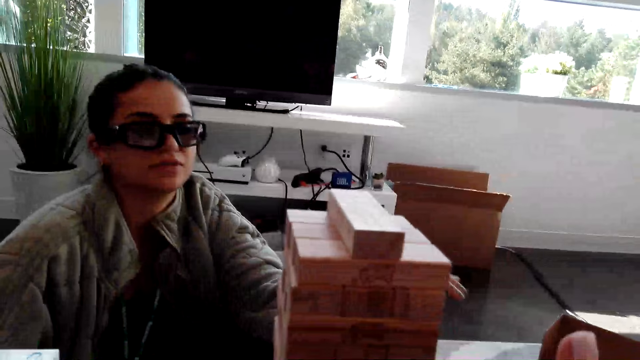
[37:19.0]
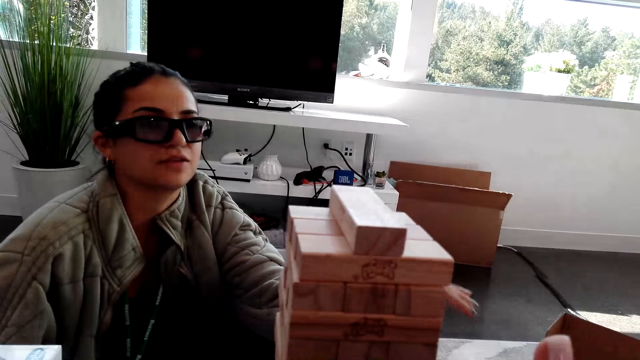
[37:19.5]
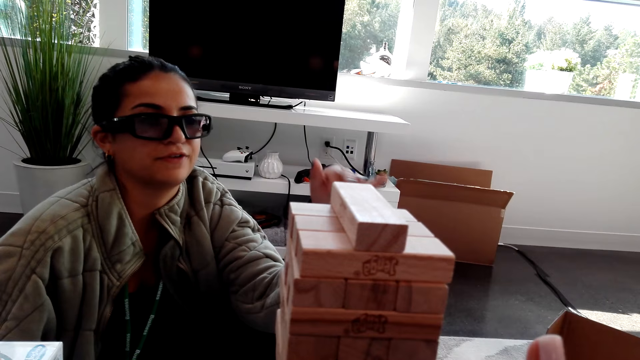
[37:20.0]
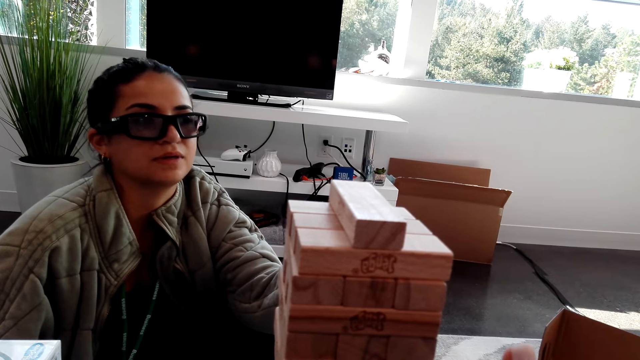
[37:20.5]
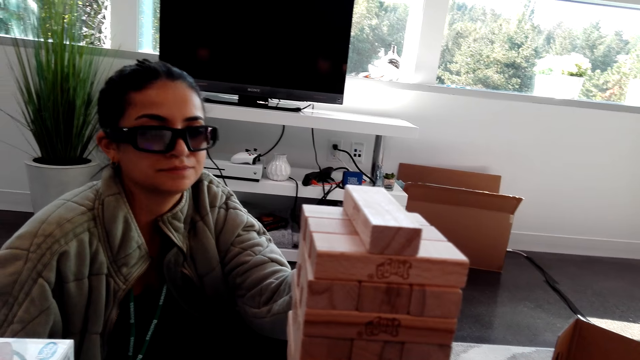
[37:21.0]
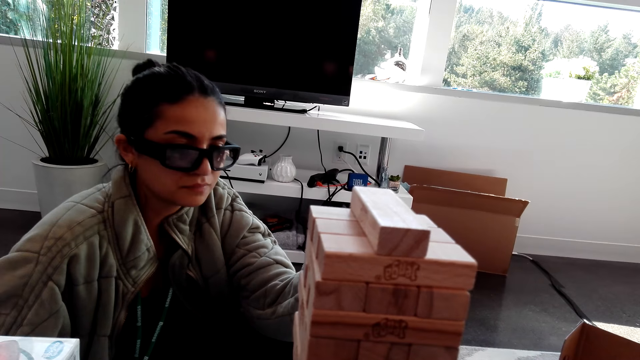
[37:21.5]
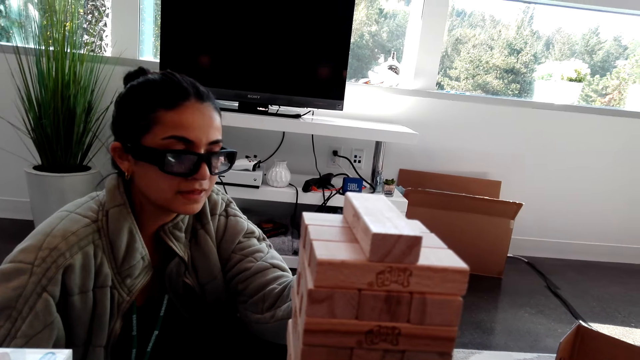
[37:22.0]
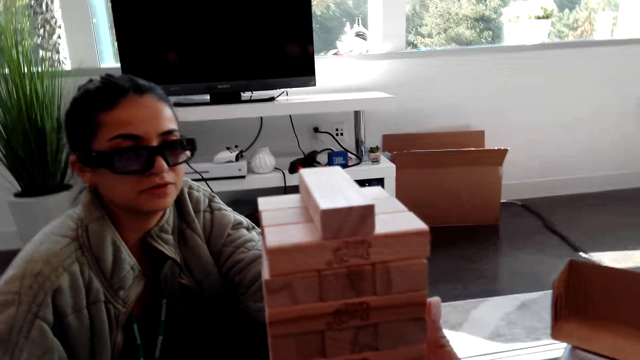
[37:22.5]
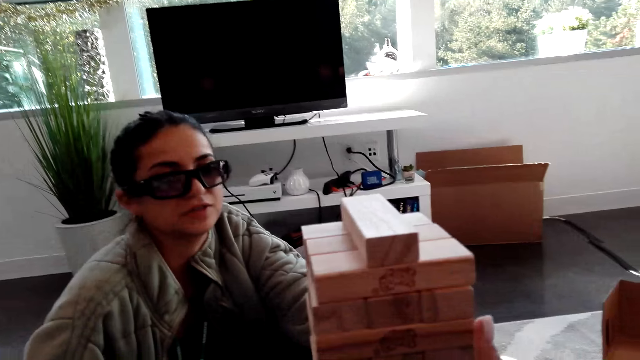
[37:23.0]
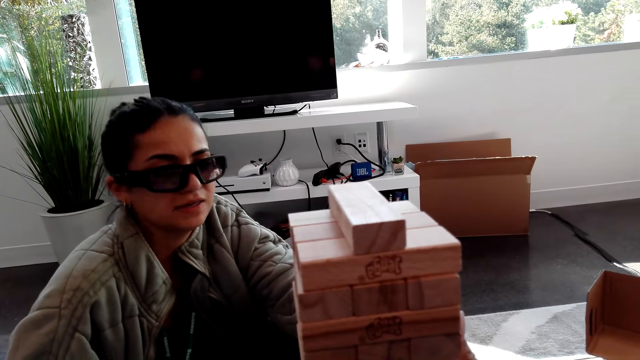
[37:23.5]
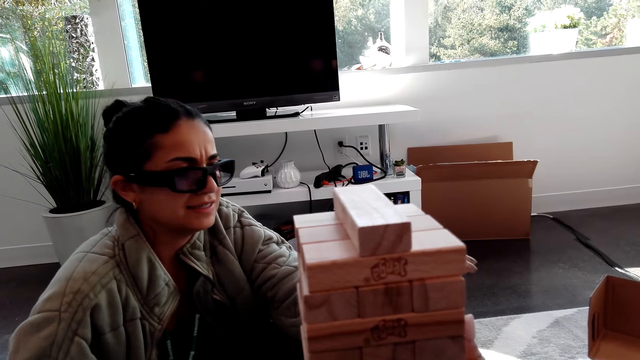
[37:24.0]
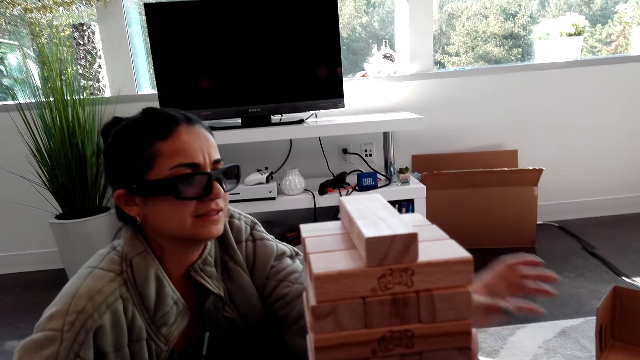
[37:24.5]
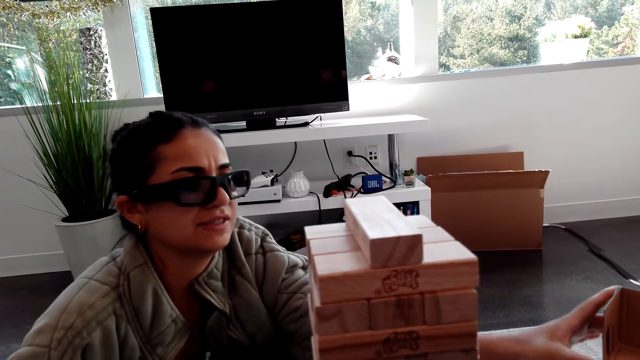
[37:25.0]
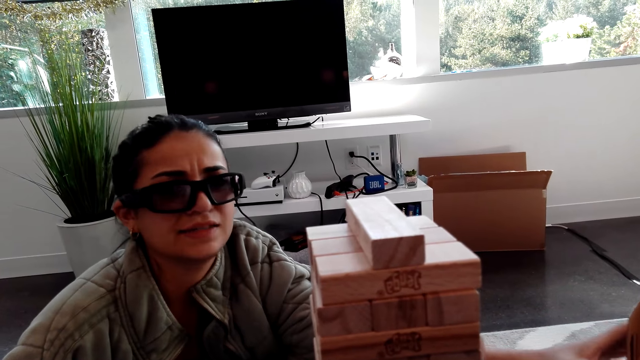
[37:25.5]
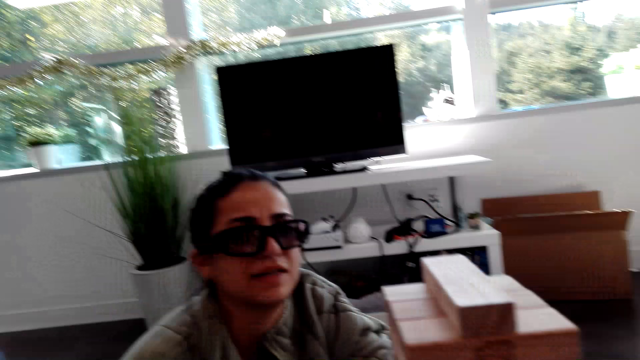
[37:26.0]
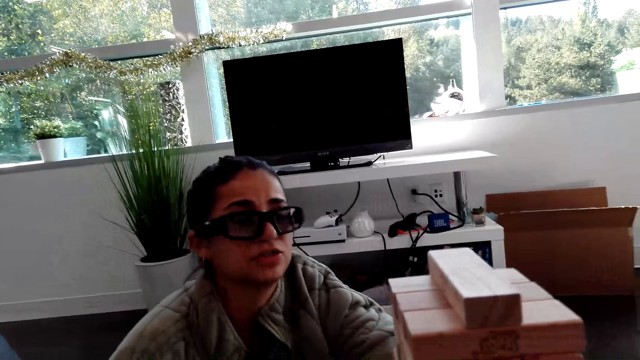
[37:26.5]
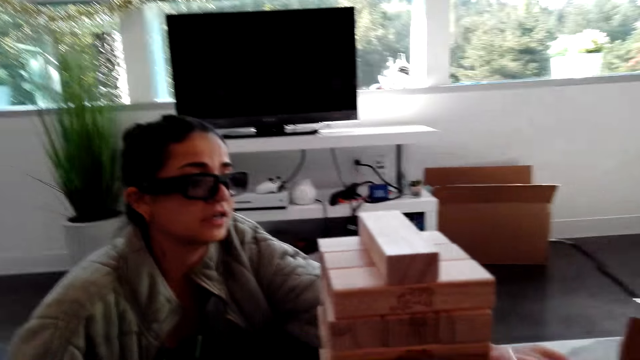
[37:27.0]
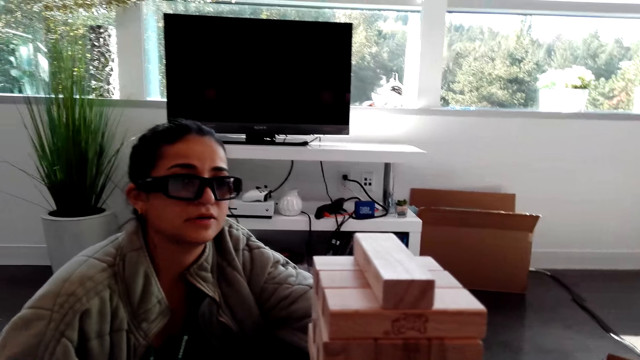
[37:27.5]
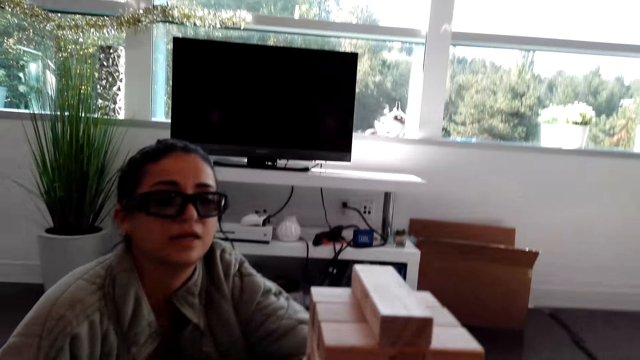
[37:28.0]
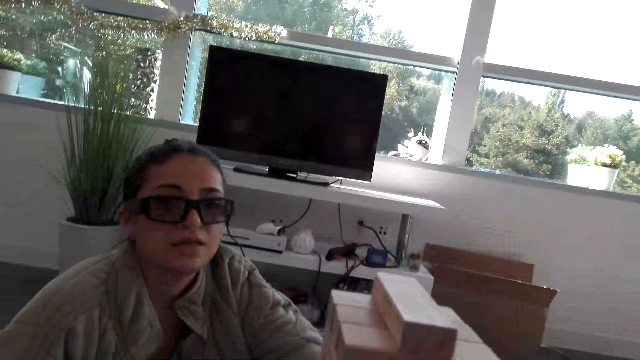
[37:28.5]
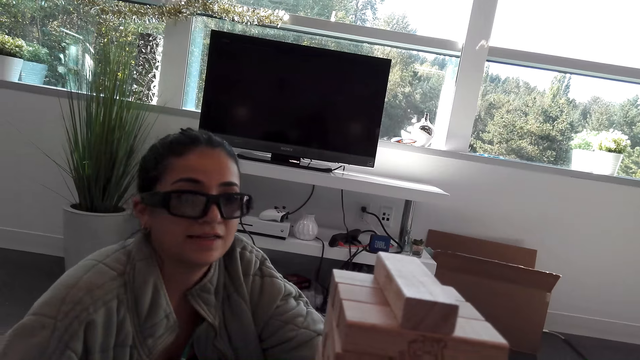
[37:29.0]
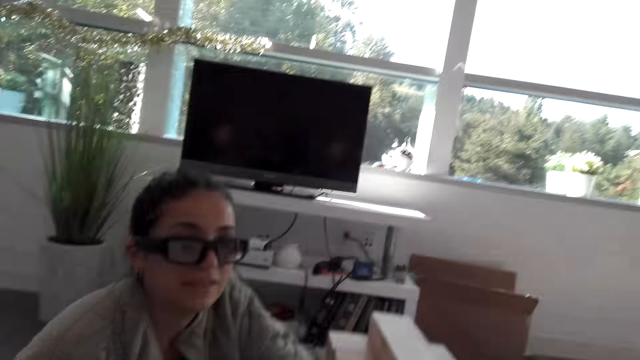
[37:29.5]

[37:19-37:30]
A woman holds a box on a table.

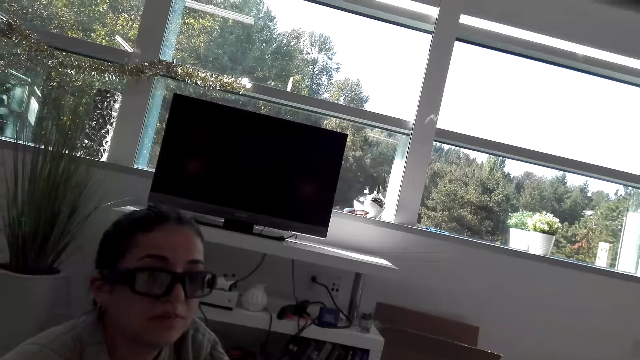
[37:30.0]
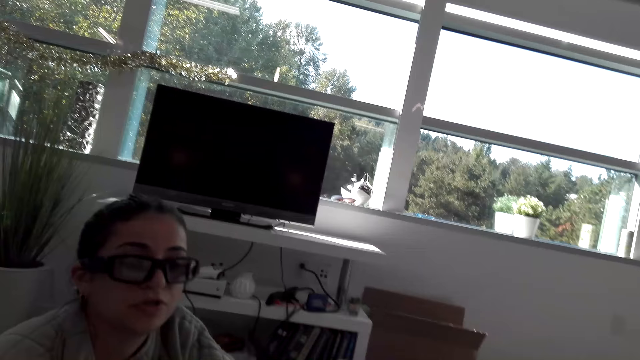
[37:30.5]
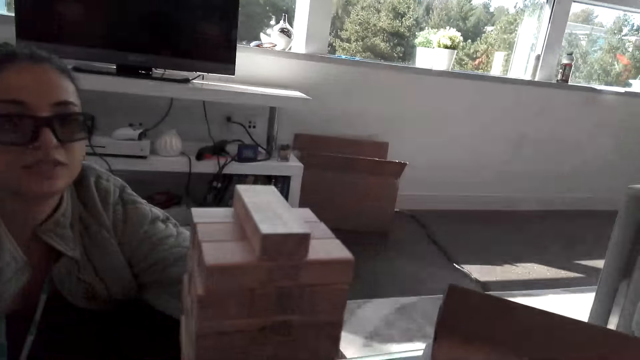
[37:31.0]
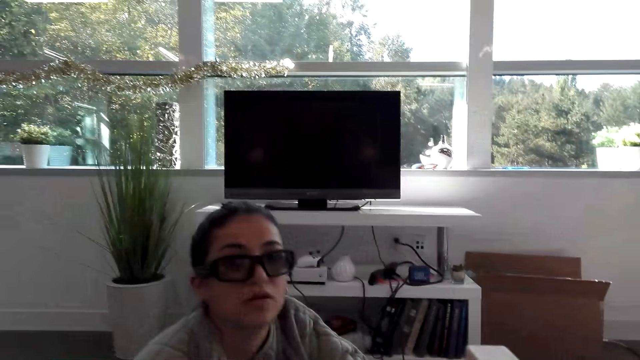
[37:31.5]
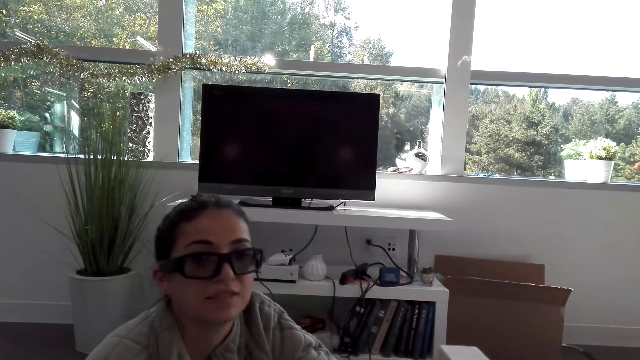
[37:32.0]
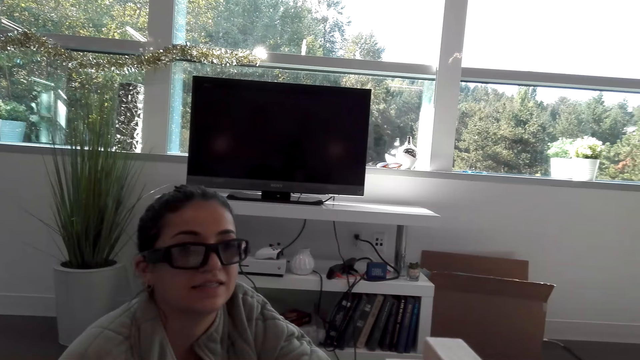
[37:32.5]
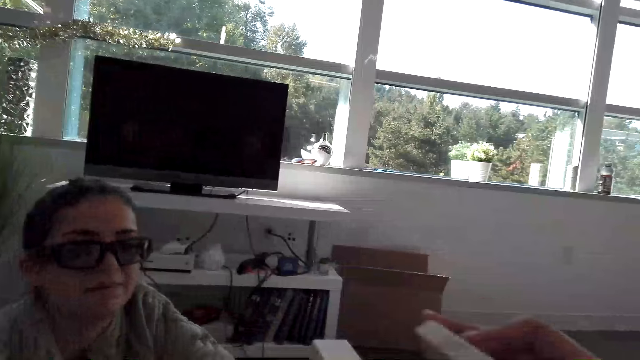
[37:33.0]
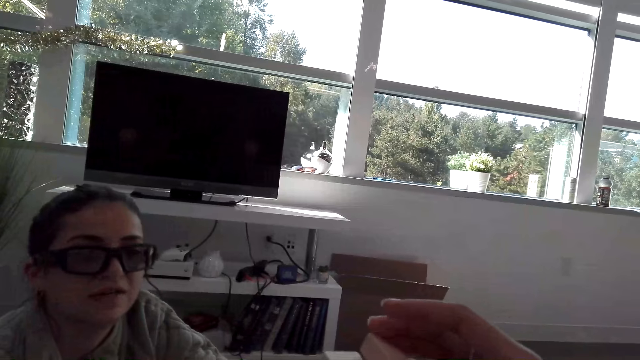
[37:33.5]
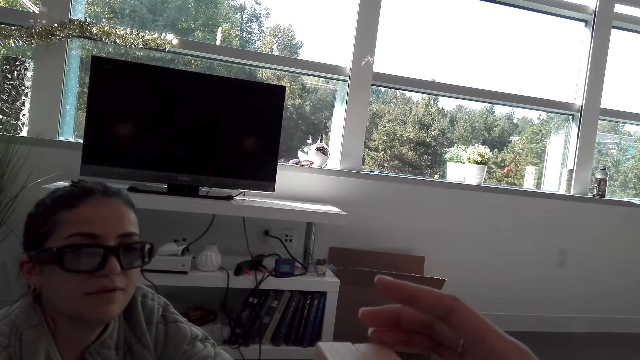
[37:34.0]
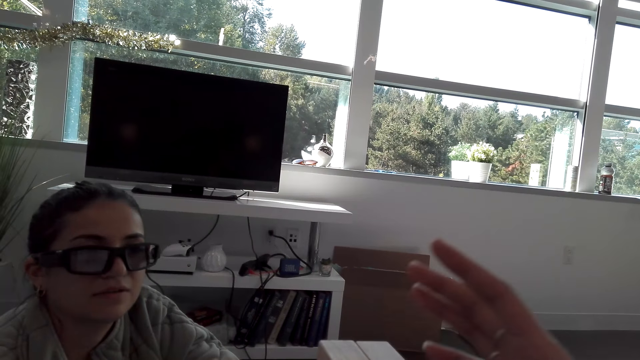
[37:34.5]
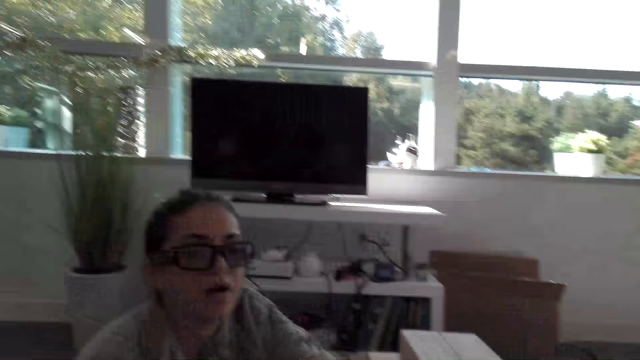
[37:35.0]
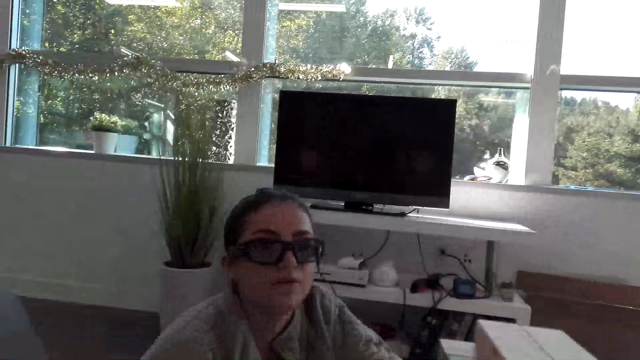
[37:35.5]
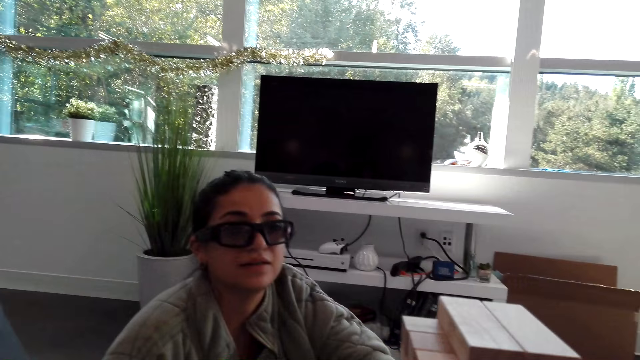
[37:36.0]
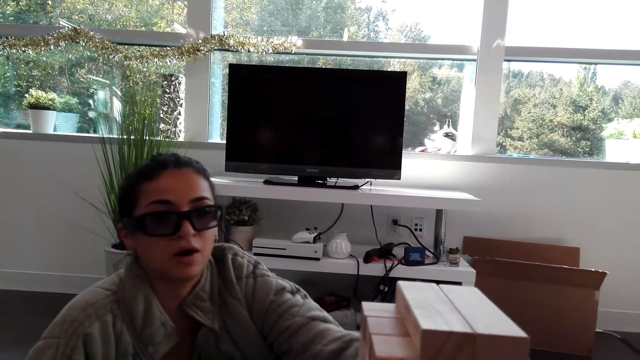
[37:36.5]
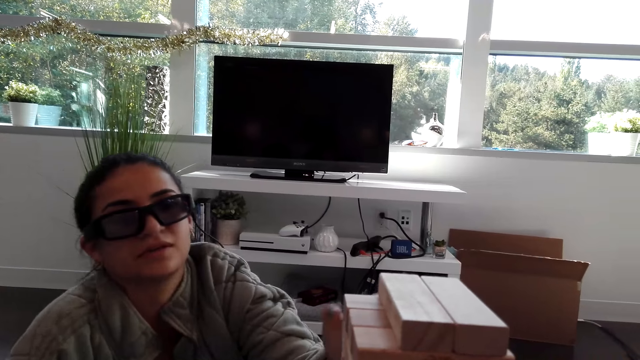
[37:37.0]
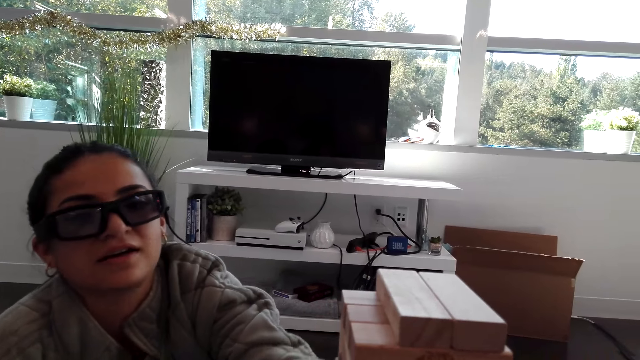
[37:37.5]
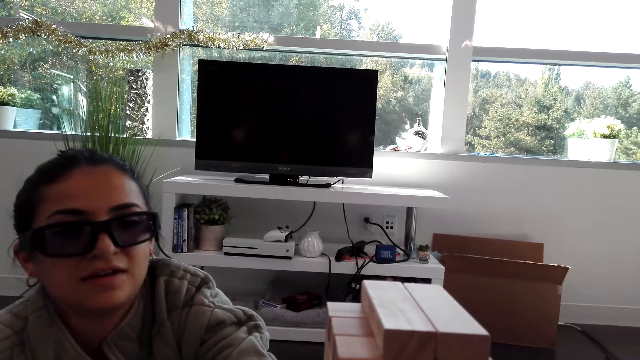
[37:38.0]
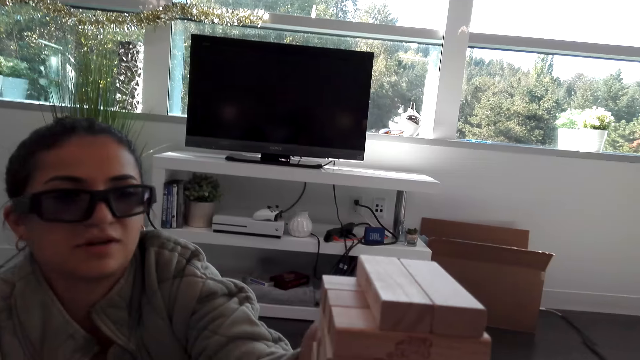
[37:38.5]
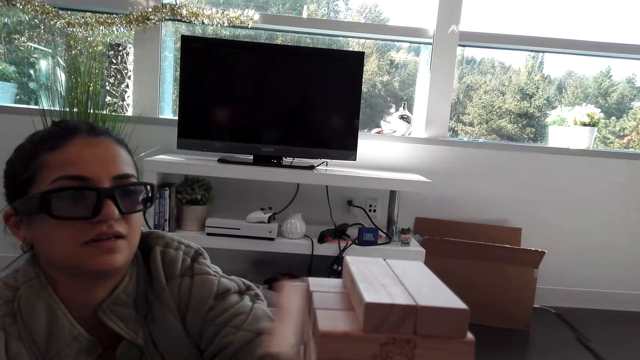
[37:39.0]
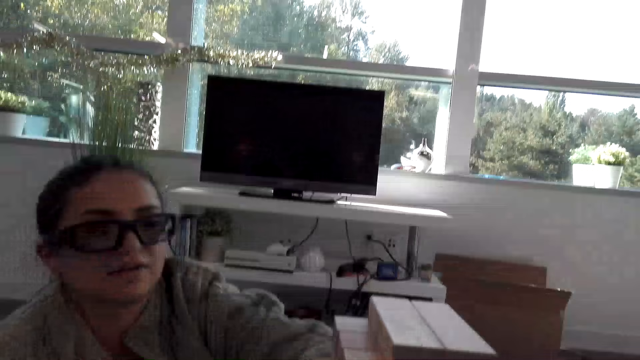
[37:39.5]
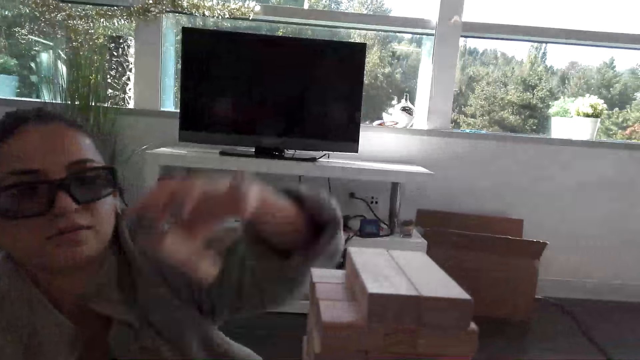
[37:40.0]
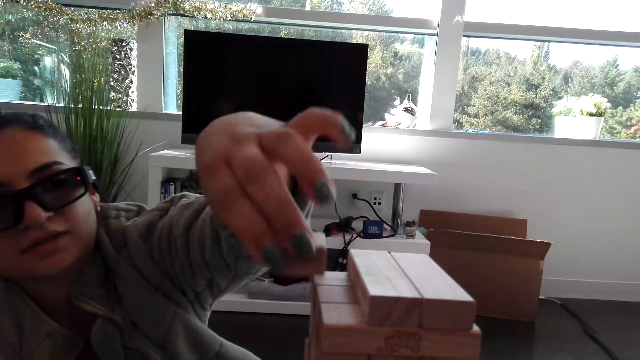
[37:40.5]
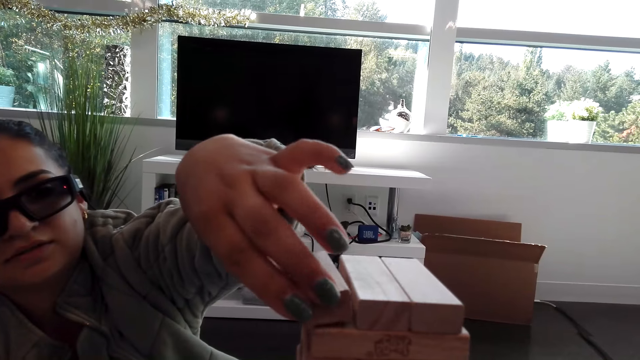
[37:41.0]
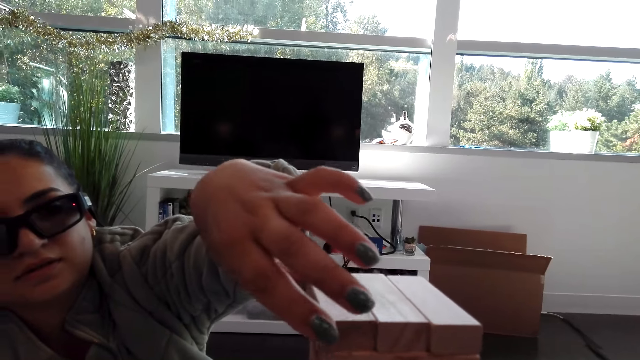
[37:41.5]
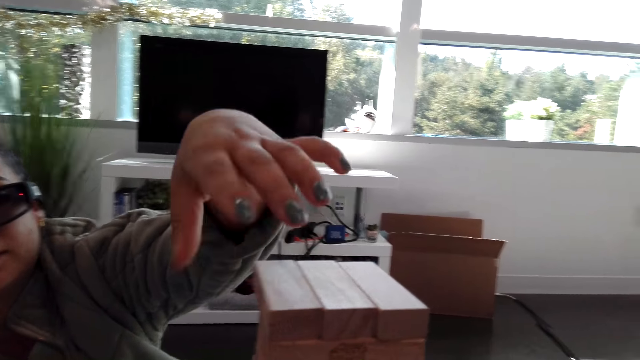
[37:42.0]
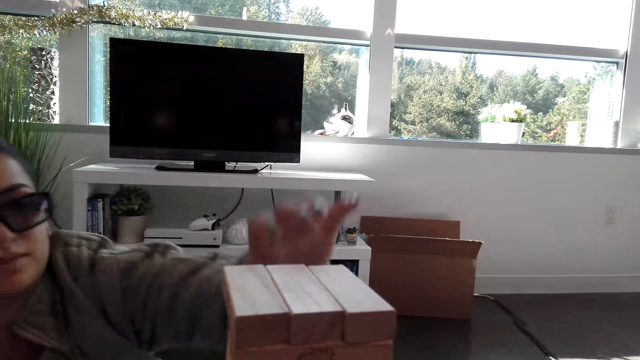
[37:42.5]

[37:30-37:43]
The camera wearer plays a block tower game. They put a wooden block on other wooden blocks. A woman plays the block tower game. The woman puts a wooden block on other wooden blocks.
